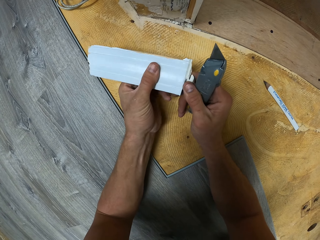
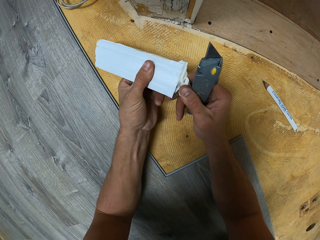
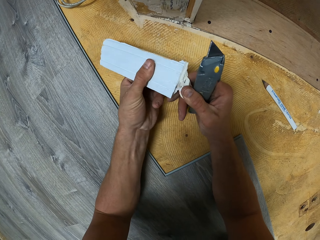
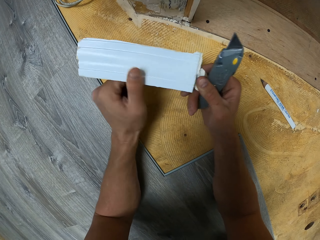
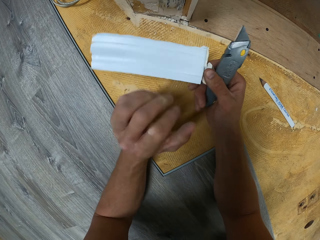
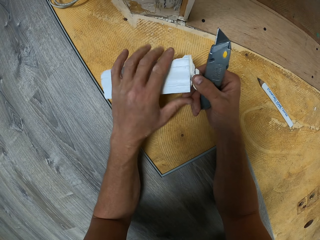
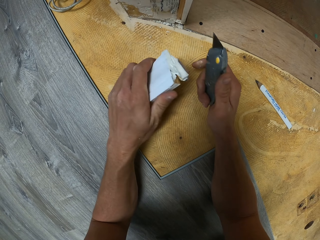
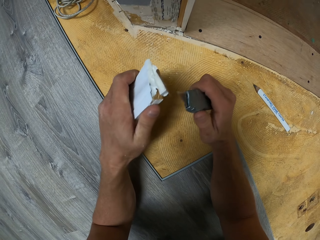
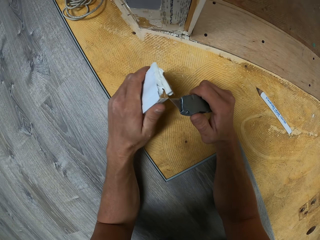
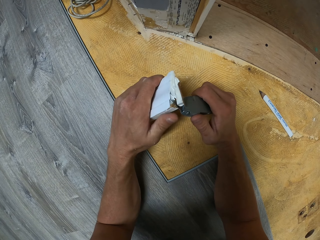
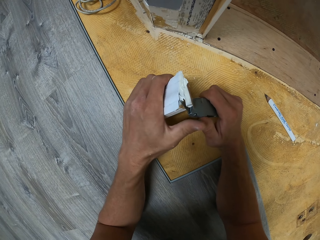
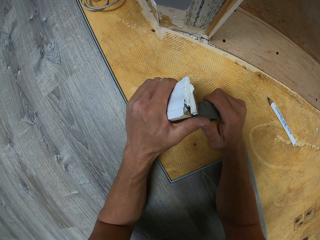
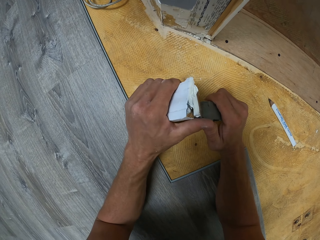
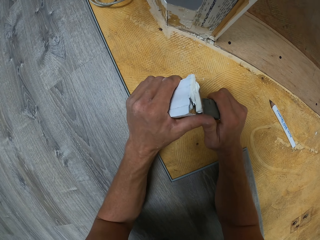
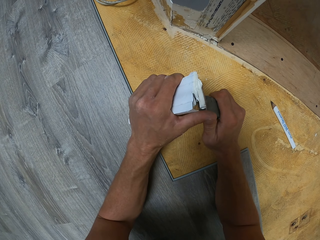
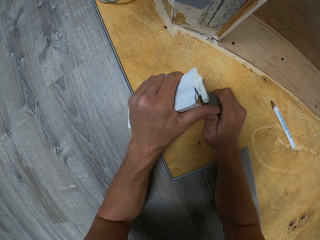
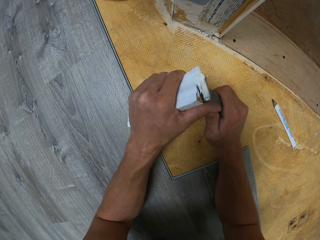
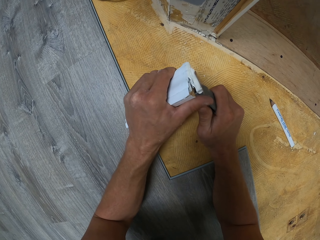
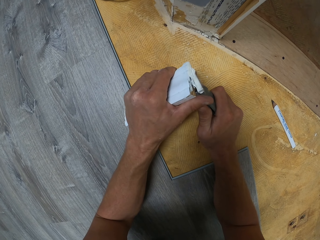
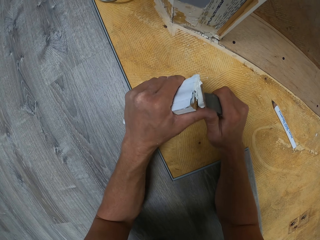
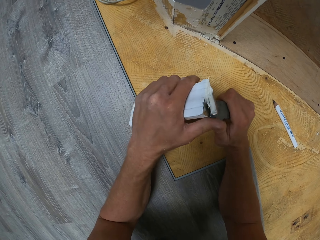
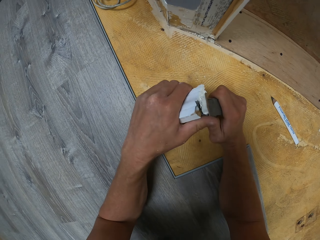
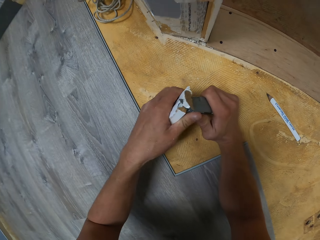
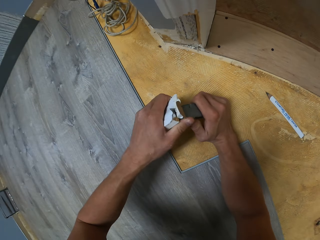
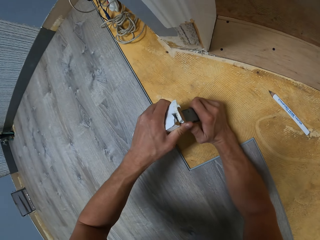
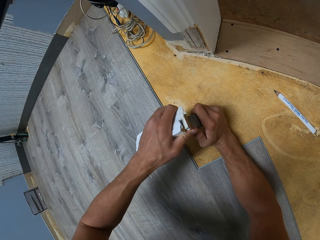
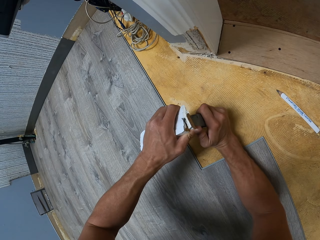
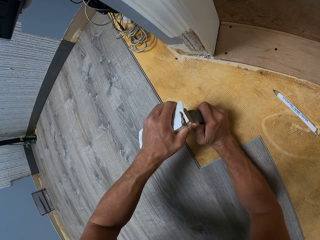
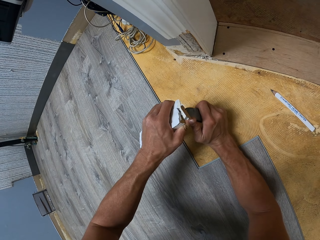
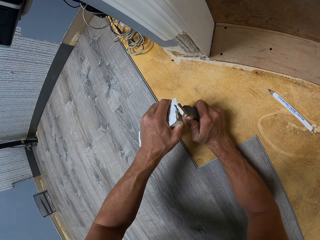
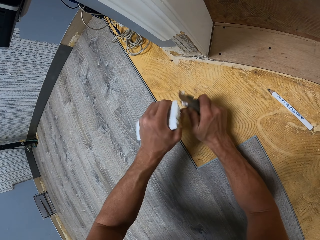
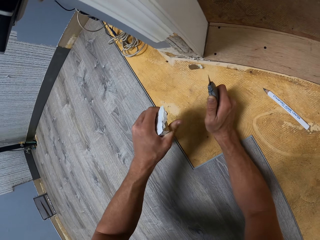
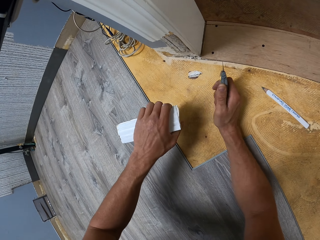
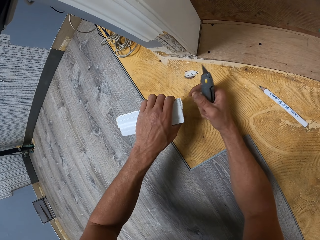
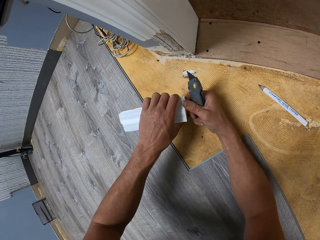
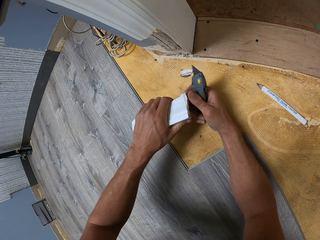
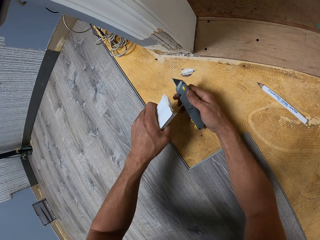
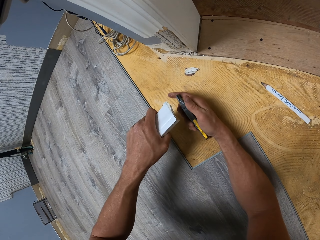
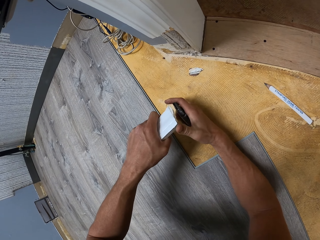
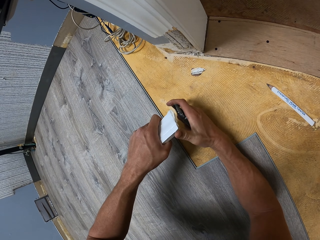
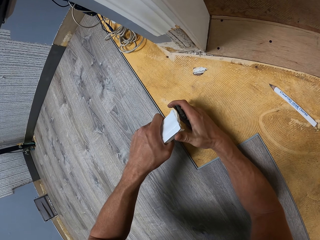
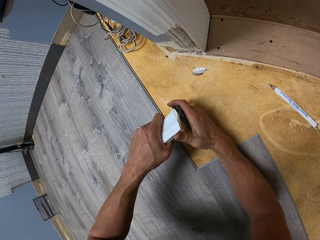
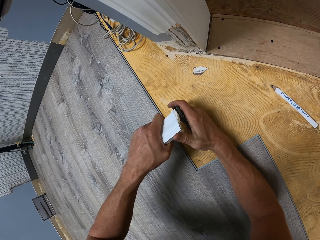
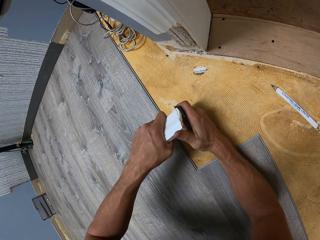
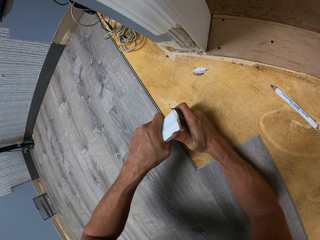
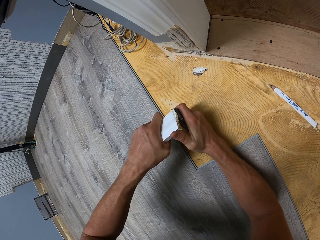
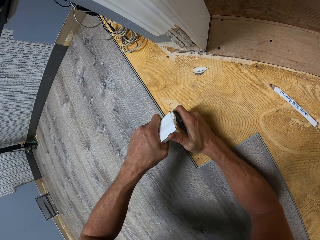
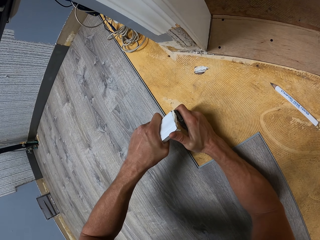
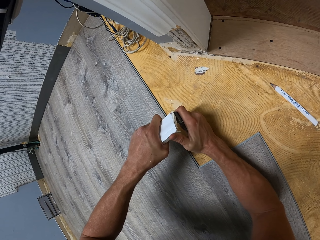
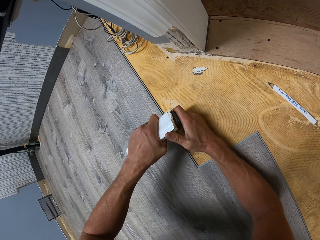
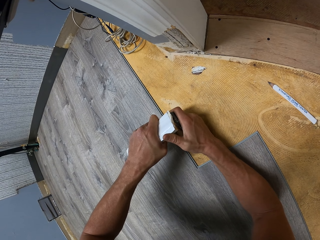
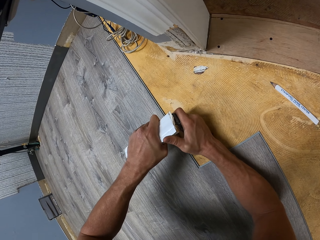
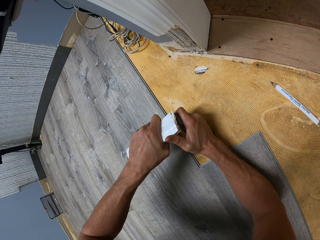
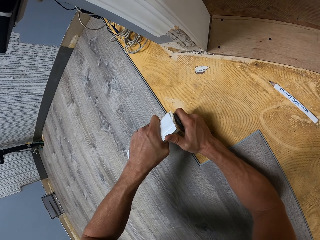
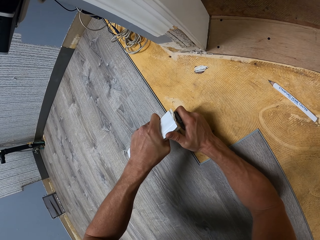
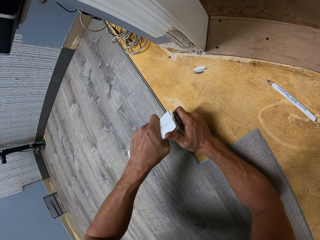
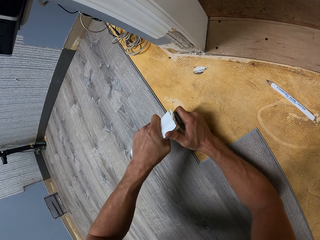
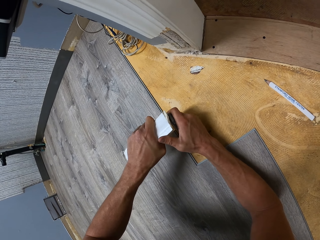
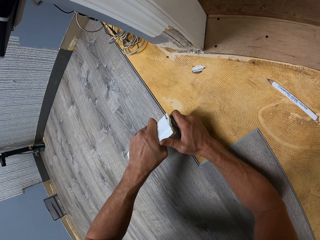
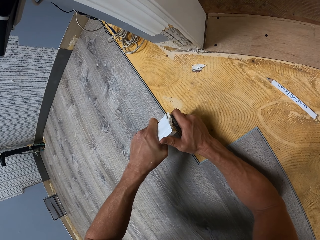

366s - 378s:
The camera wearer touches the vinyl flooring with the right hand. They cut the vinyl flooring with a cutter. They adjust something on the left hand. They touch the vinyl flooring with hands. They cut the vinyl flooring with the cutter.

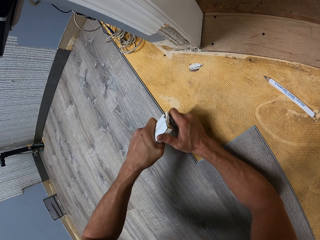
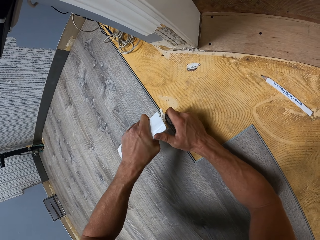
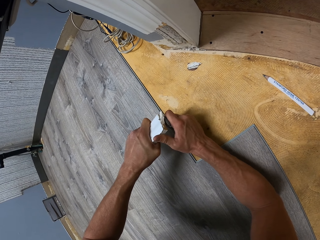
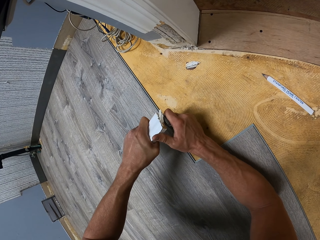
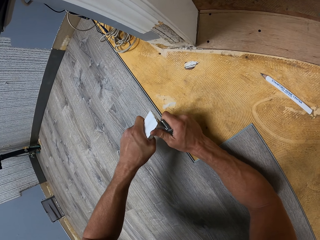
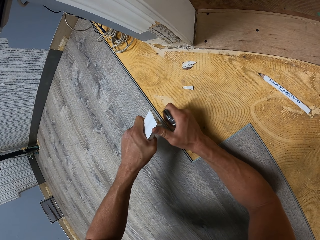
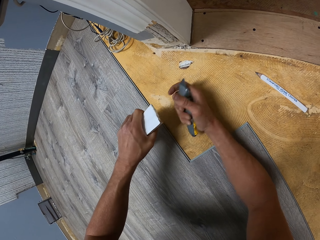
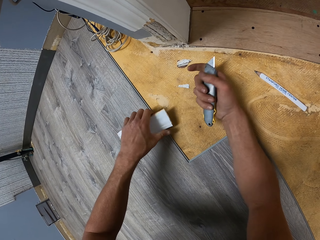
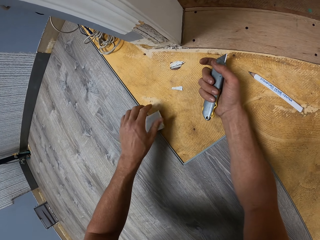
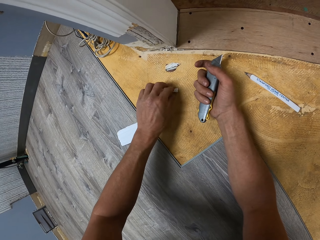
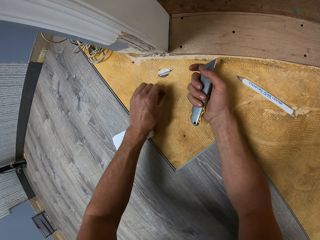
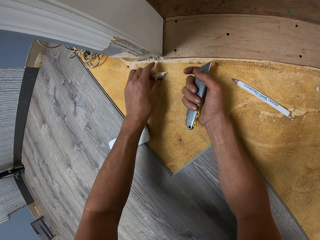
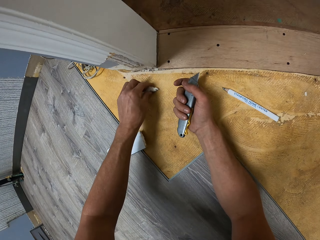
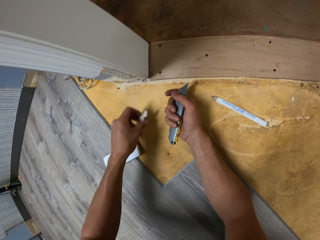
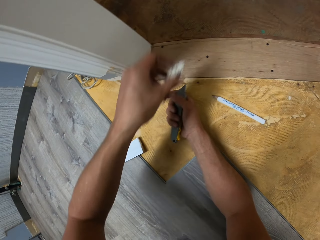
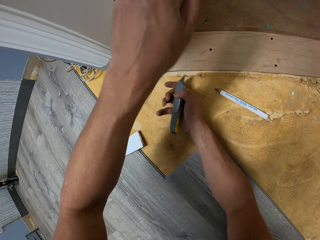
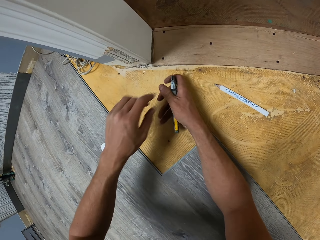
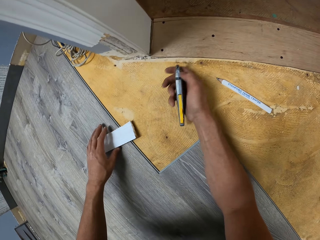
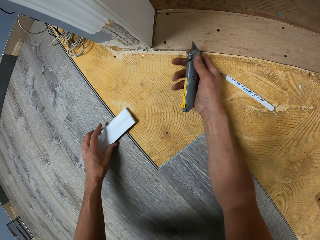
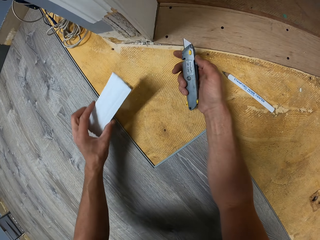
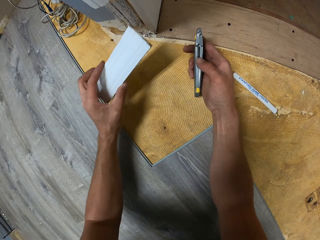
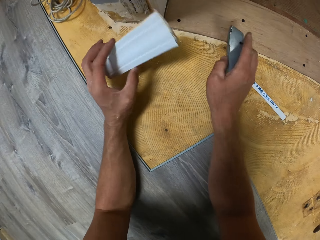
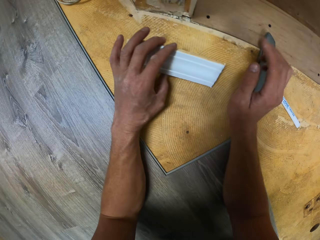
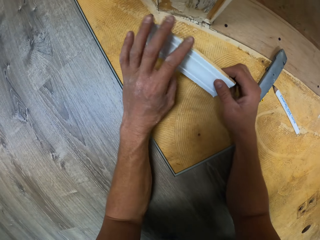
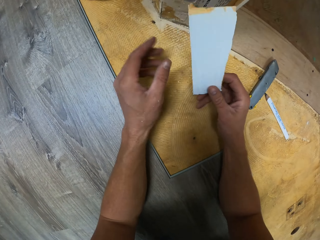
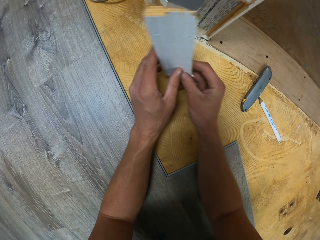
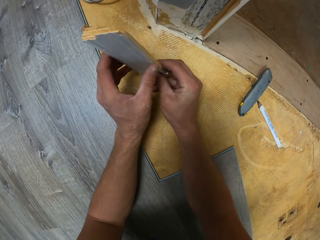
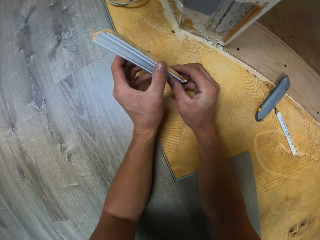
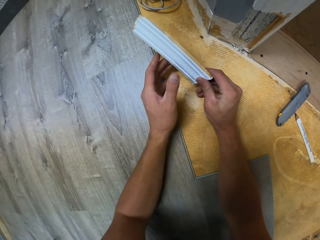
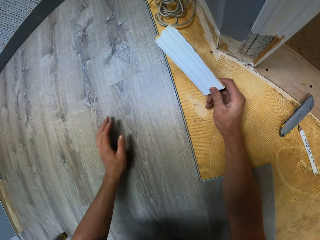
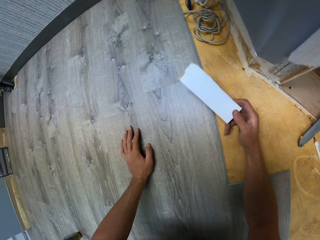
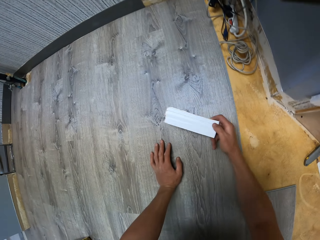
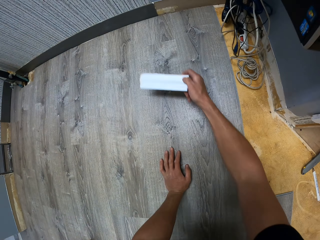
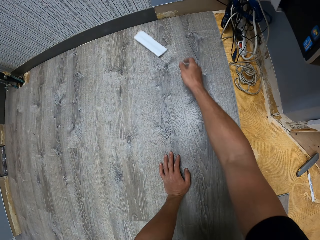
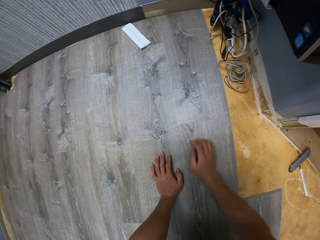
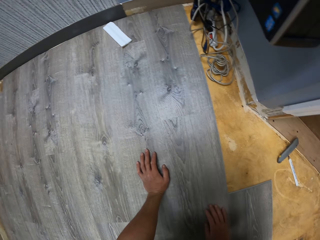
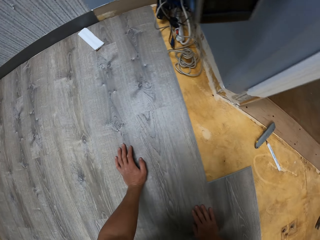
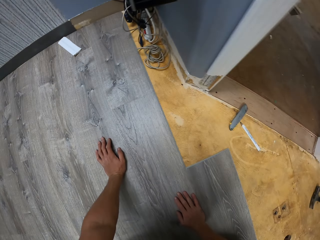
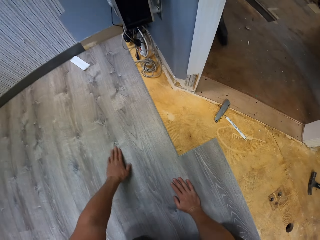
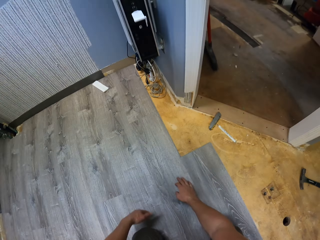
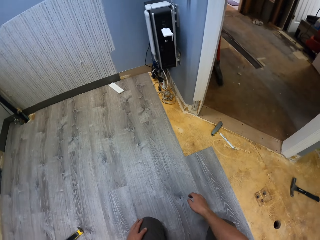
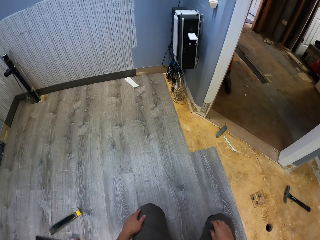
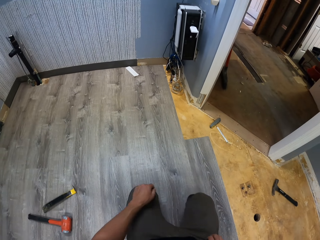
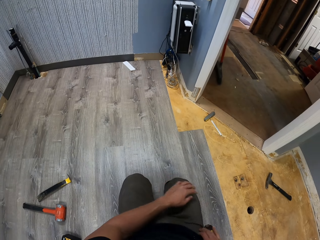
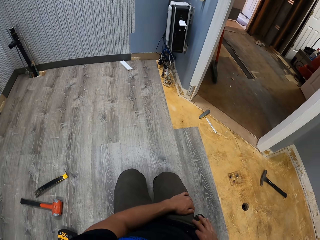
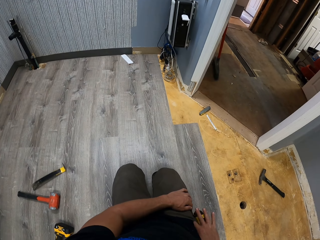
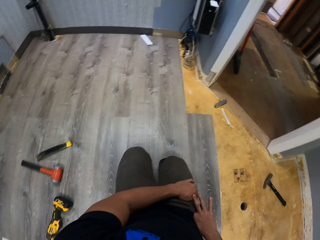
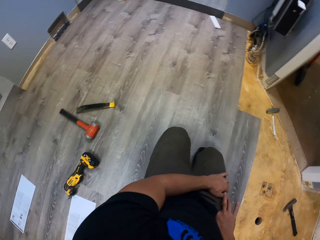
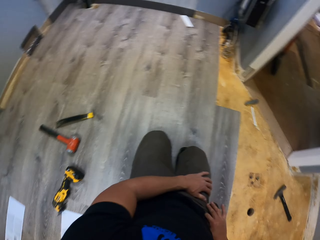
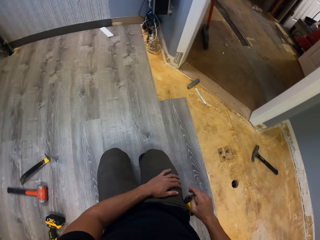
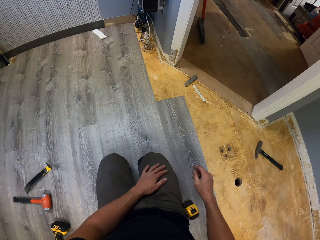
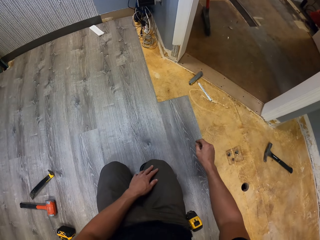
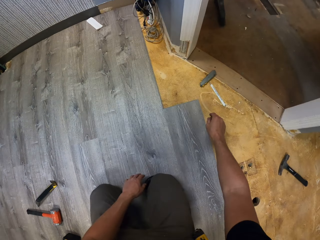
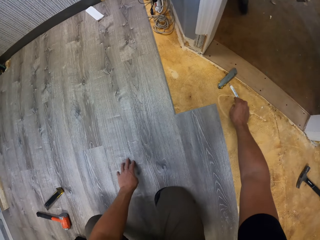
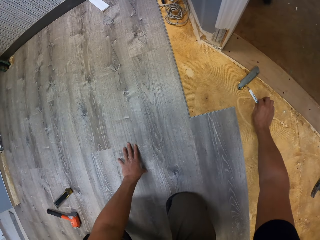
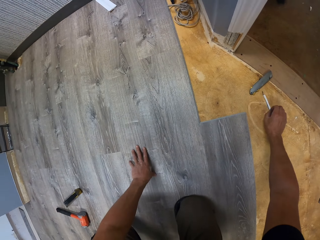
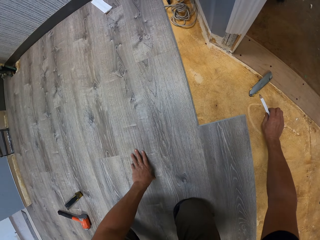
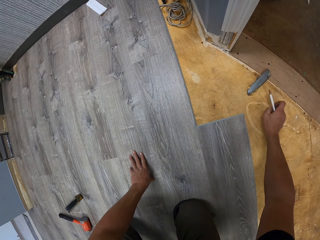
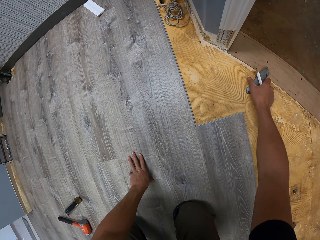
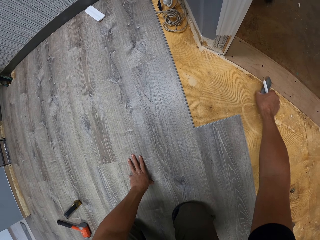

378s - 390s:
The camera wearer drops the vinyl flooring on the floor. They pick the vinyl piece with the left hand. They pick the vinyl piece with the left hand again. They throw the vinyl flooring with the left hand. They pick the vinyl piece with the left hand. They drop the cutter on the floor with the right hand. They pass the vinyl flooring to the right hand. They check something. They hold the vinyl flooring with hands. They place the left hand on the floor. They throw the vinyl flooring on the floor with the right hand. They look around. They rise. They drop something. They put the hand in the pocket. They pick the pencil with the right hand.
